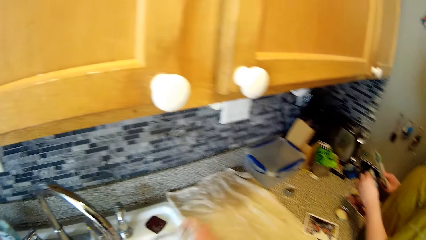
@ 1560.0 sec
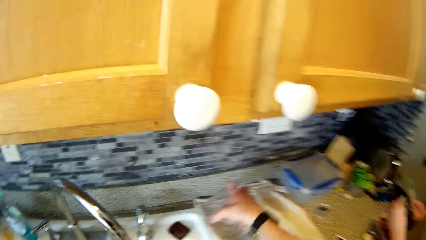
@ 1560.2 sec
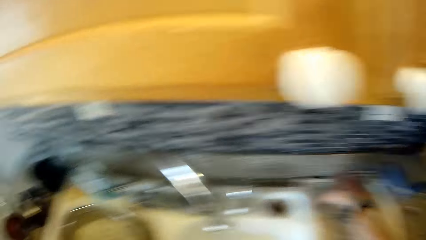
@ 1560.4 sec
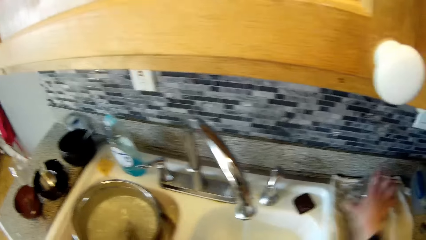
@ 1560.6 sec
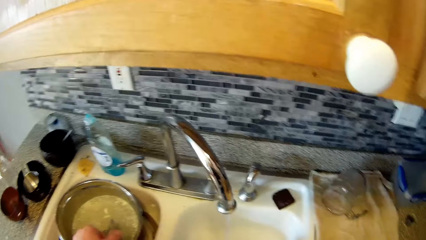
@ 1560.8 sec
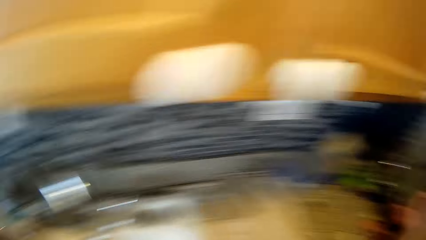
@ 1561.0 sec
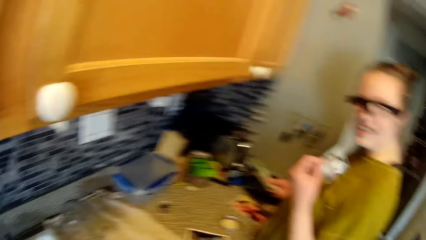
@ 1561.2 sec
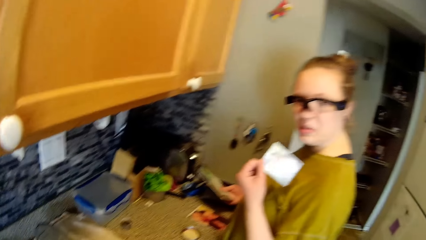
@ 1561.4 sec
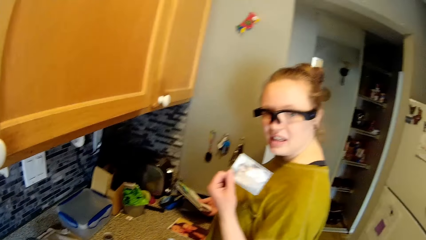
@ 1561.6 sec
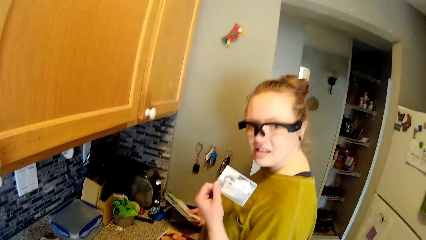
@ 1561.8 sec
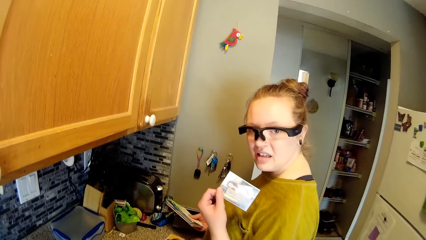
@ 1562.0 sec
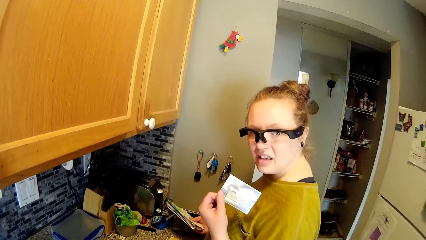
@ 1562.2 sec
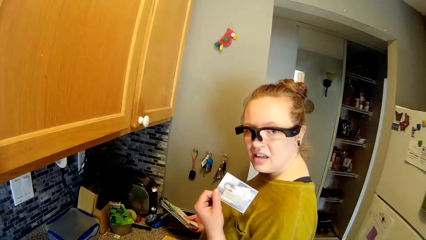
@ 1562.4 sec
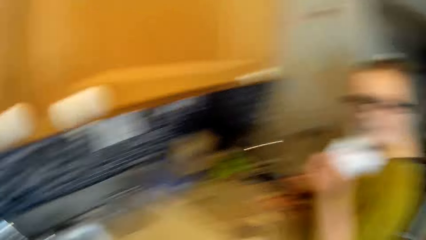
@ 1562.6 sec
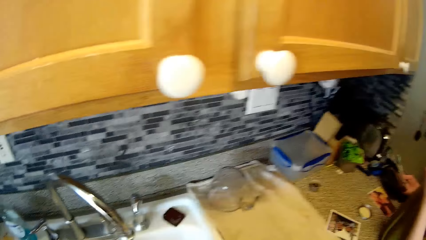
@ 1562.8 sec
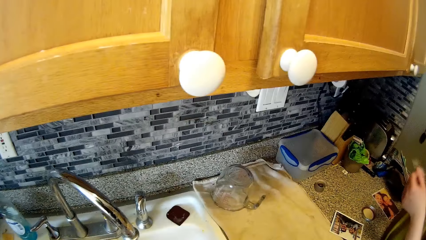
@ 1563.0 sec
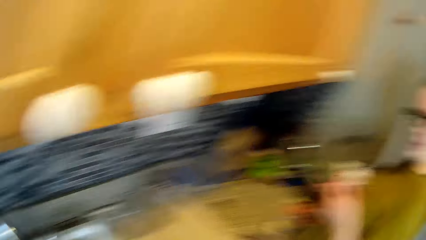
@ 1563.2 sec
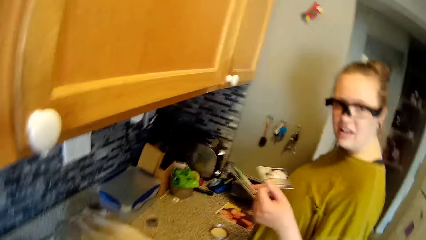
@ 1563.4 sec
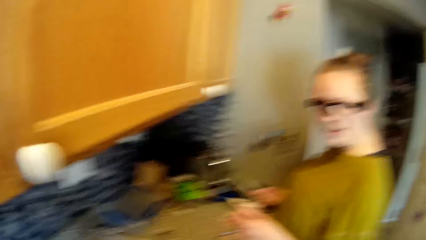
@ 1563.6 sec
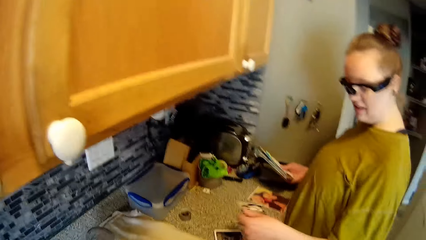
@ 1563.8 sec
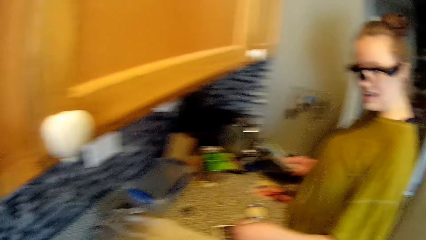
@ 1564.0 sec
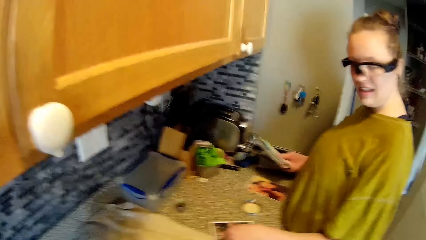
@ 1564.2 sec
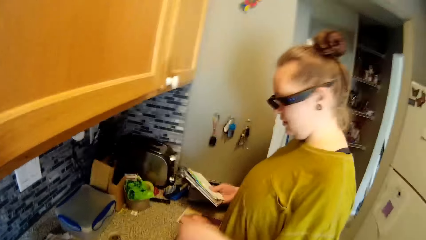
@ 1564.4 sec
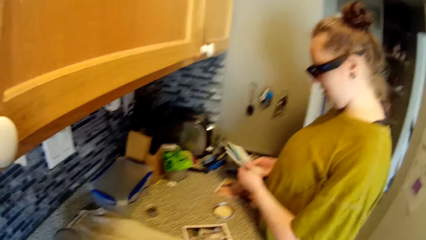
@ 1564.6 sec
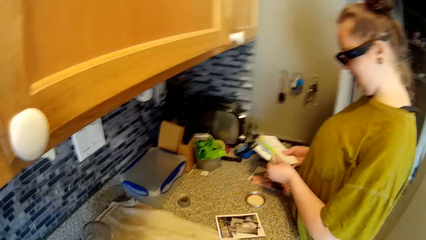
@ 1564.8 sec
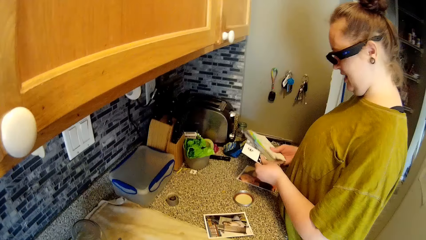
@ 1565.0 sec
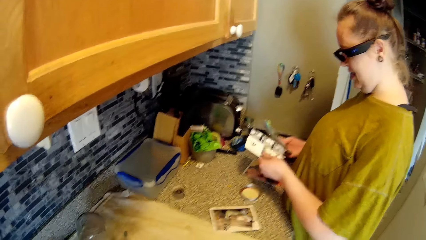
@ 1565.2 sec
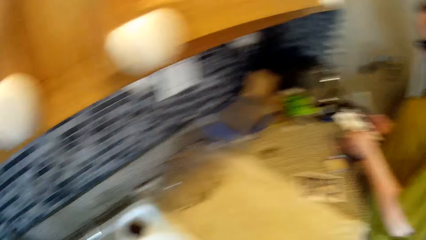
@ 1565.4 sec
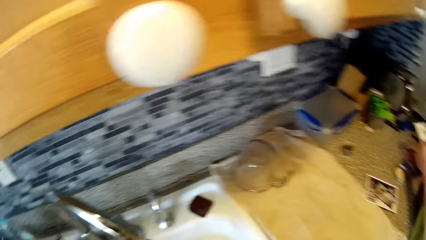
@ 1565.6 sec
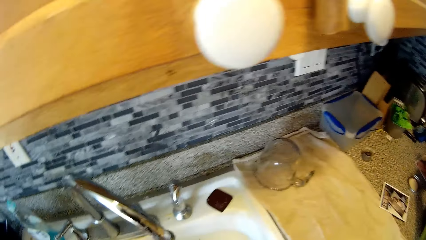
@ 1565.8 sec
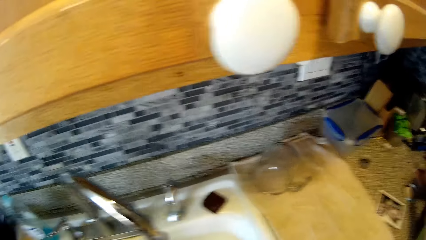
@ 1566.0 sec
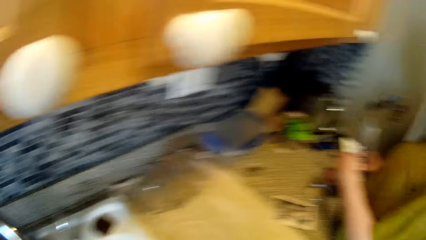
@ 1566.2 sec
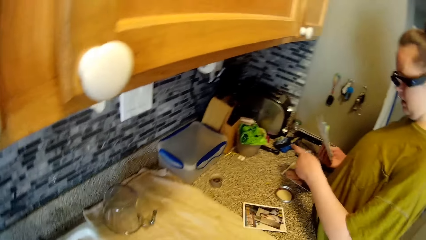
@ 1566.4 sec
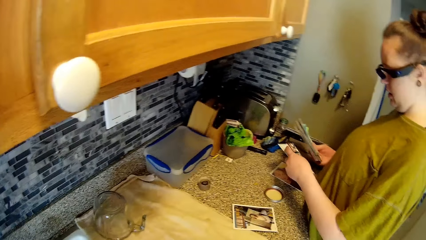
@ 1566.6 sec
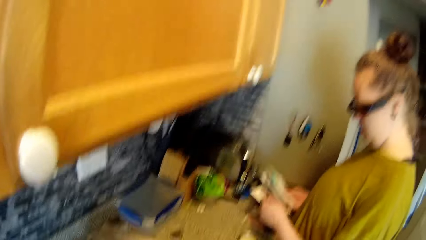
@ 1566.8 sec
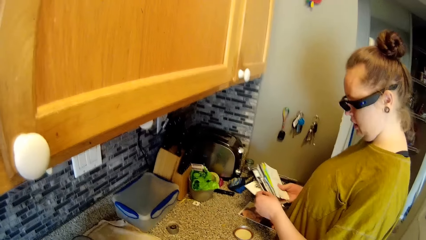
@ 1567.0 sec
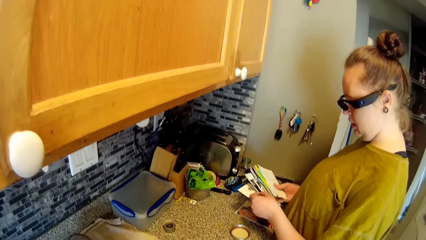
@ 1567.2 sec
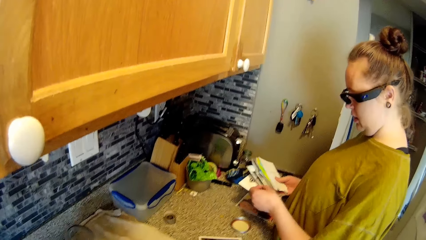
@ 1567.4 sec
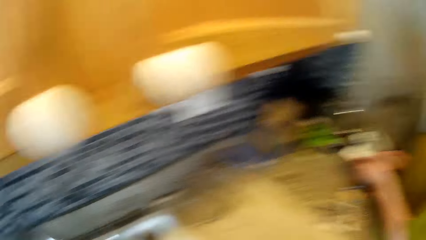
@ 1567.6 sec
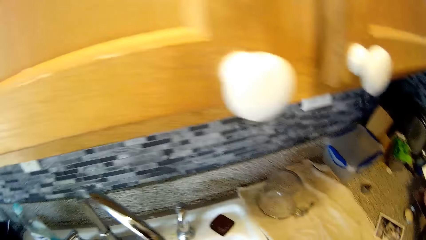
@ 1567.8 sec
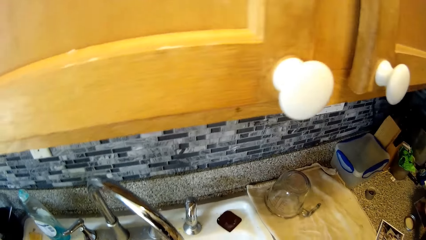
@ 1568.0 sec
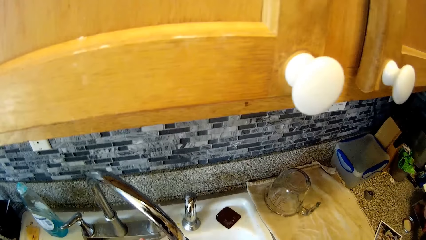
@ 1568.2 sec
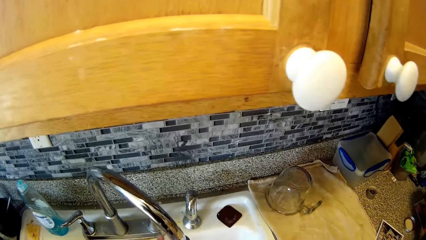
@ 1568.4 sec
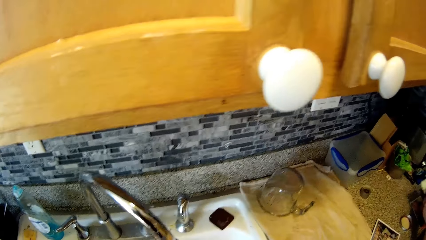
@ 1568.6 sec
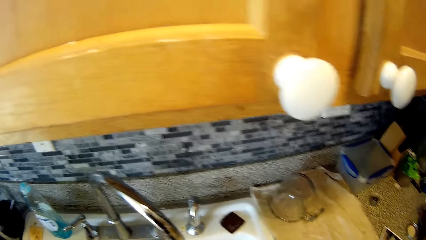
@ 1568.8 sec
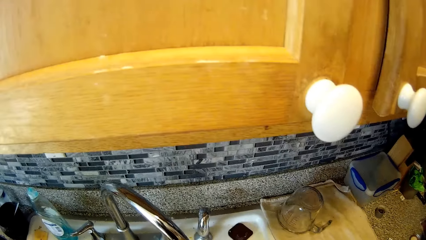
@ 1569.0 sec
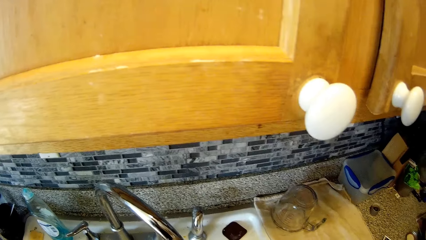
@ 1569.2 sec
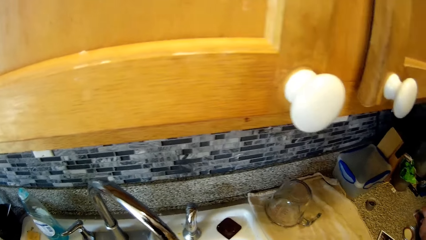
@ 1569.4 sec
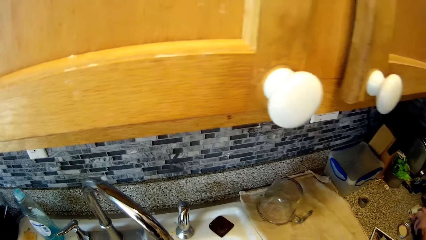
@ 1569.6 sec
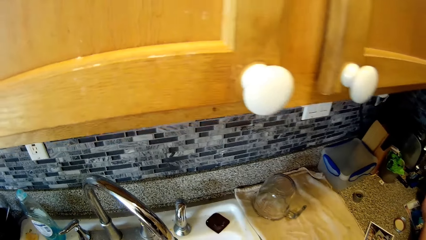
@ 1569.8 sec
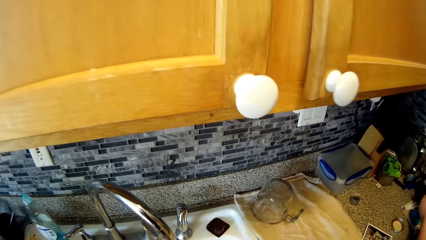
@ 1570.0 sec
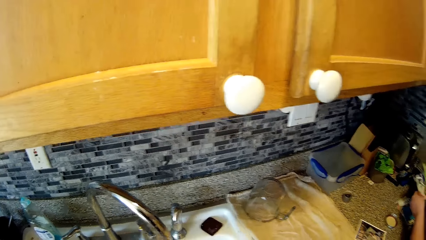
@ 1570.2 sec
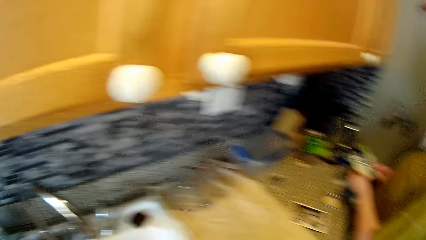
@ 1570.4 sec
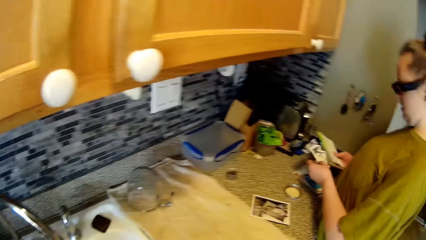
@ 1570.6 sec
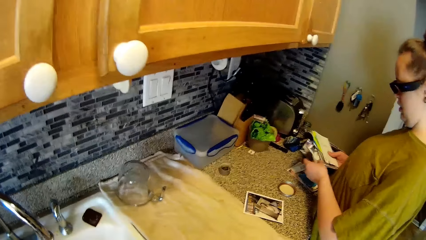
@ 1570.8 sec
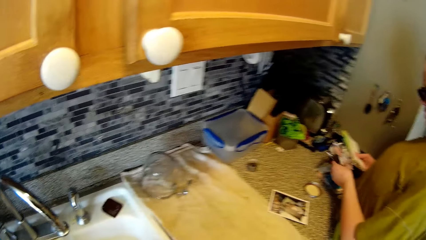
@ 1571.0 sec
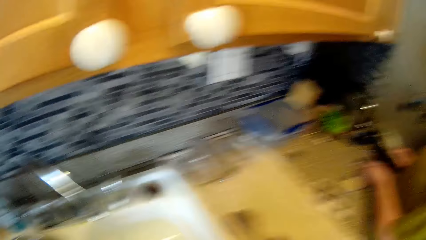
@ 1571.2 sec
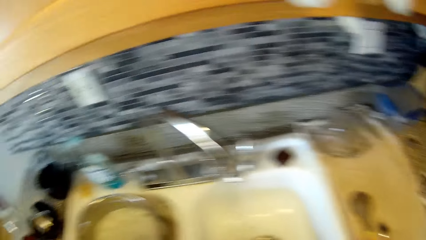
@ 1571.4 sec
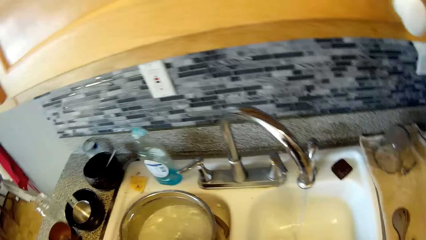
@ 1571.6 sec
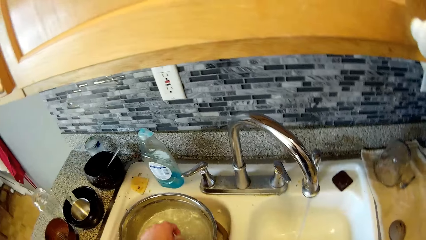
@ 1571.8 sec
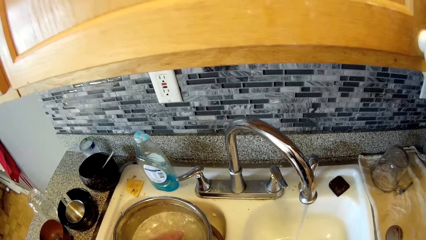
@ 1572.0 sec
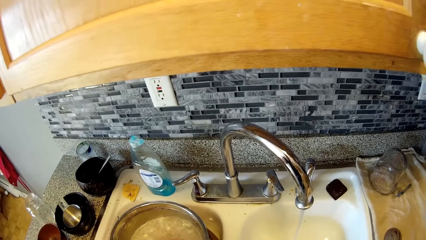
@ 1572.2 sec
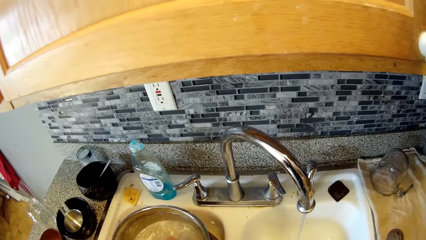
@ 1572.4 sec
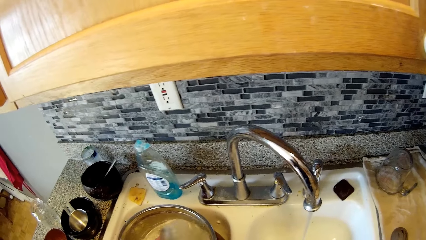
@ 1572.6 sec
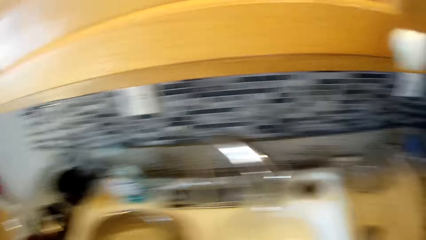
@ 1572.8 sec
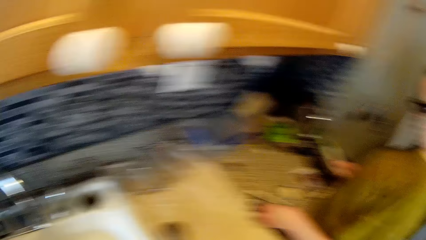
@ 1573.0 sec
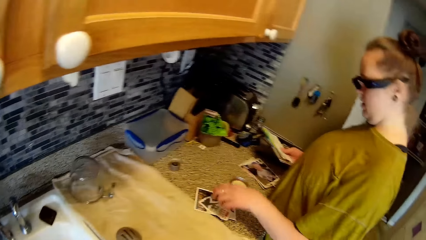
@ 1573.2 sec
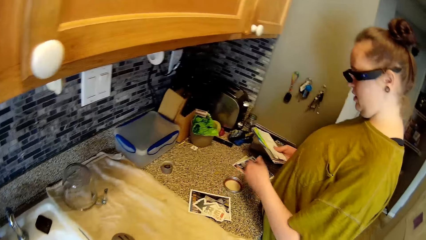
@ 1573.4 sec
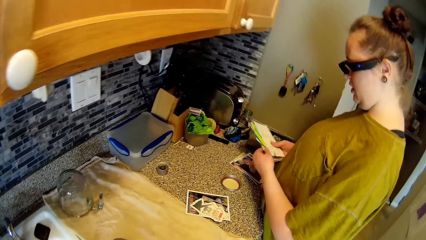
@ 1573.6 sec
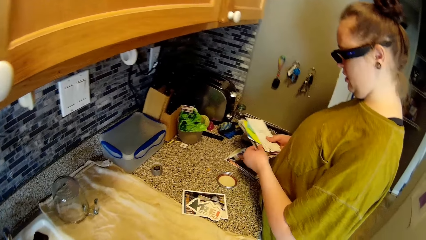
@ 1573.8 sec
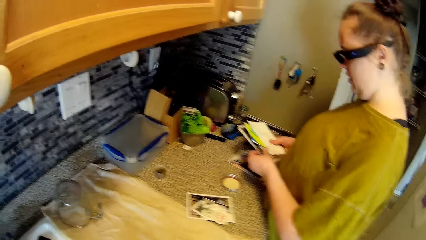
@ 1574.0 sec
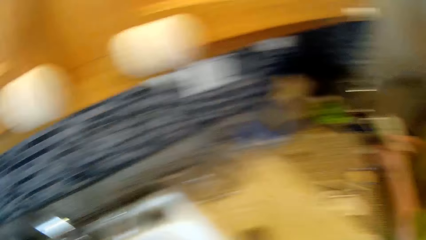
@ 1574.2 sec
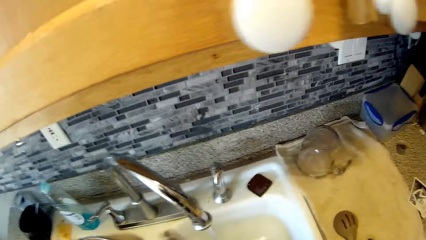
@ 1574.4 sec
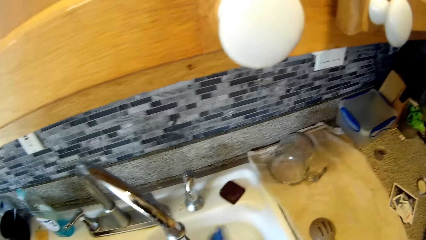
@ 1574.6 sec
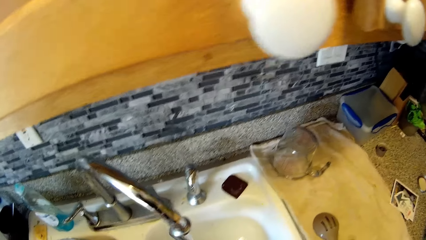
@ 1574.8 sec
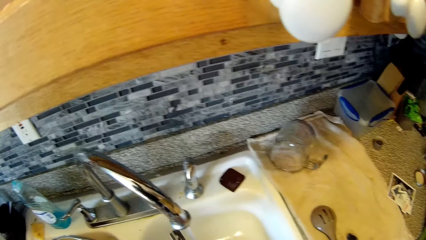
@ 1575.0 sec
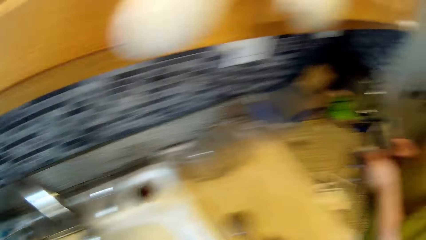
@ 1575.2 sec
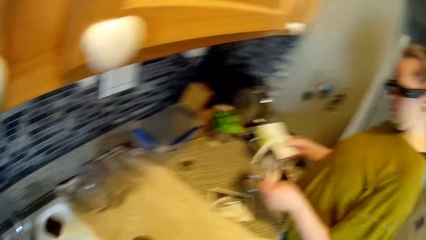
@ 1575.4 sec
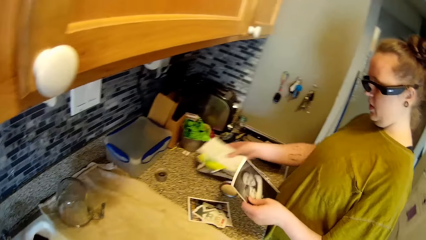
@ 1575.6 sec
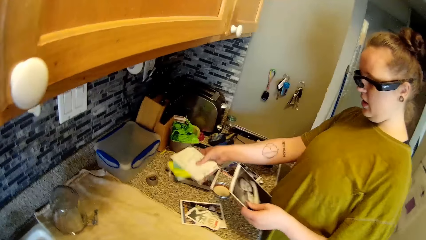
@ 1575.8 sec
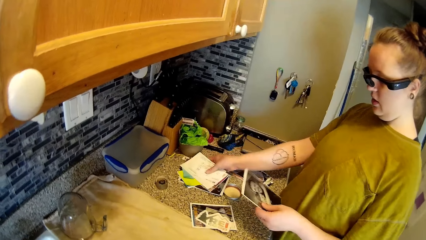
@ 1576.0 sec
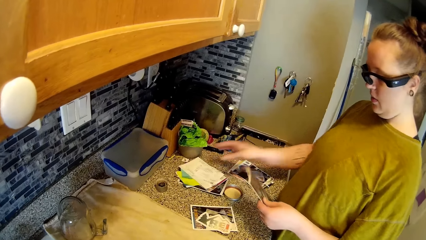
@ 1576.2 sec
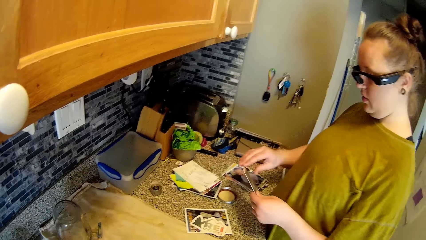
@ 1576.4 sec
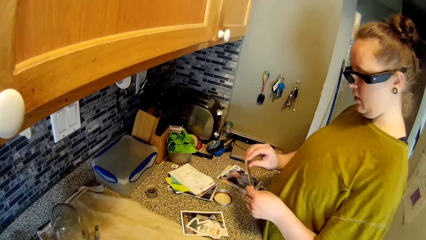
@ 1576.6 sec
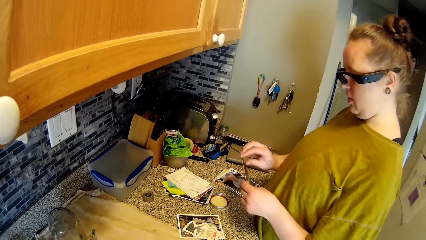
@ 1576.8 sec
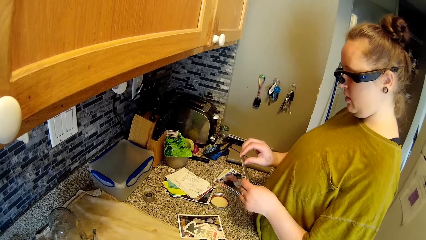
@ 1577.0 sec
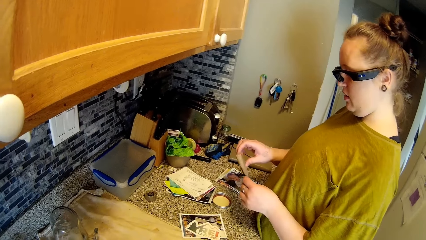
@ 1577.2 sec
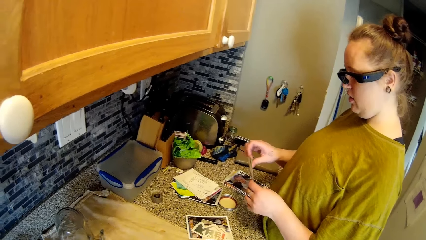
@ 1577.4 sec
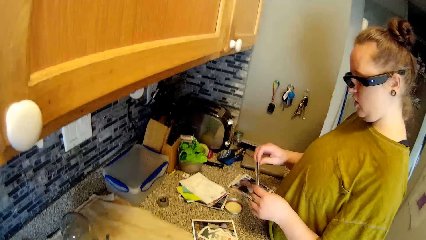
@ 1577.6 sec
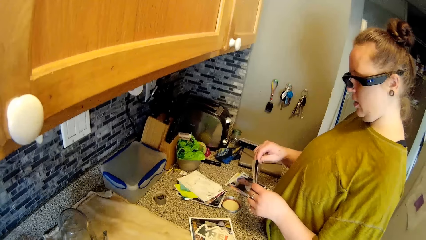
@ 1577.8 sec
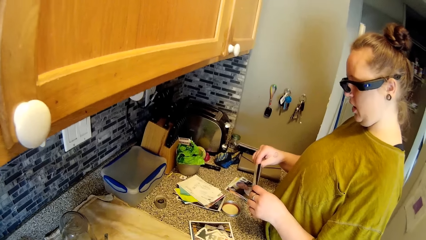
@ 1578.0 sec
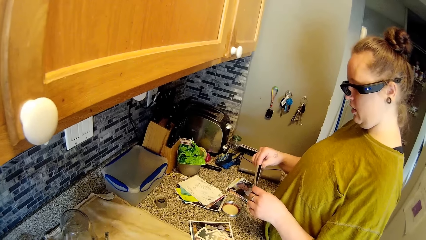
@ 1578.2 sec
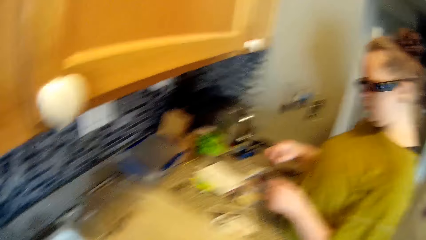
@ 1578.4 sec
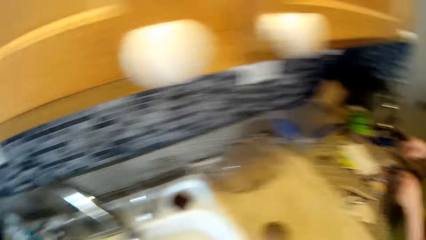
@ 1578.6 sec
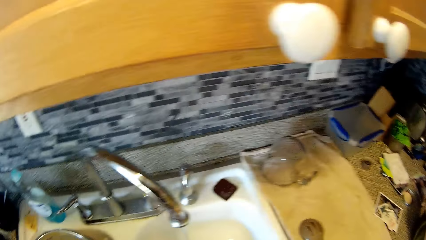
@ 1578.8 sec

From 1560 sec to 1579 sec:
The camera wearer drops a cup in the tray on the kitchen counter with his right hand. The woman shows the camera wearer a picture with her left hand. The woman holds the picture with her hands. The camera wearer talks to the woman. The woman drops the picture on the kitchen counter with her left hand. The woman touches the set of pictures in her right hand with her left hand. The woman holds the pictures on the countertop. The camera wearer washes the utensils in the sink. The woman drops a picture on the kitchen counter with her left hand. The camera wearer mixes the water in a pot with his left hand. The woman drops the set of pictures in her right hand on the kitchen counter. The camera wearer puts the pictures on the countertop. The woman touches a picture in her left hand with her right hand.
